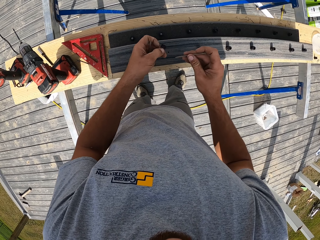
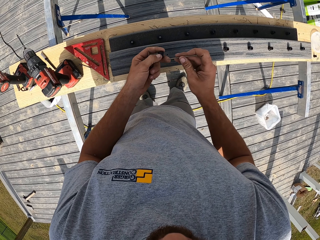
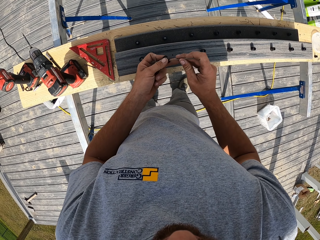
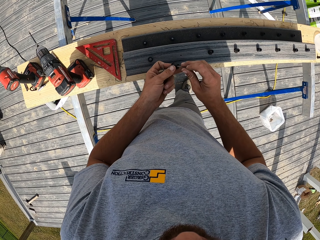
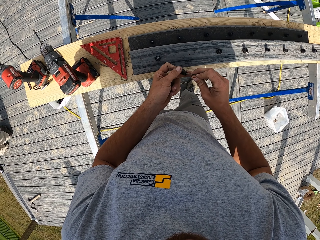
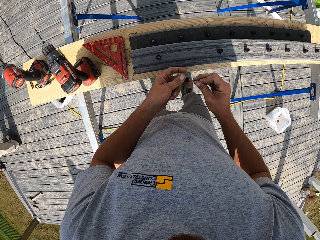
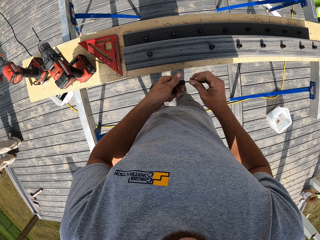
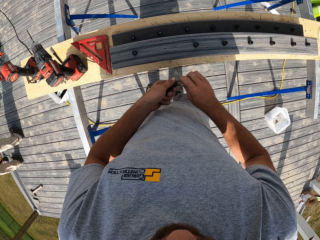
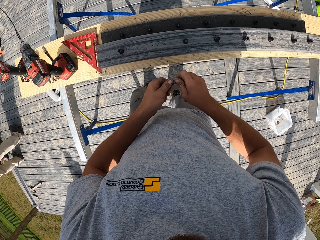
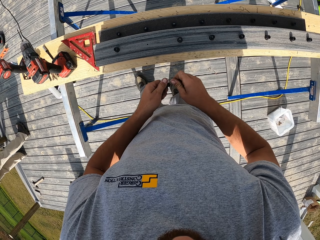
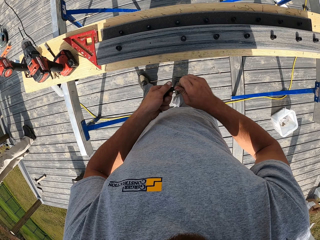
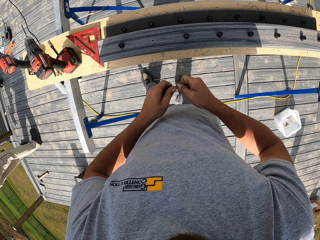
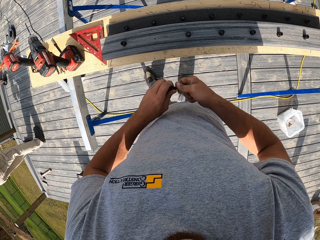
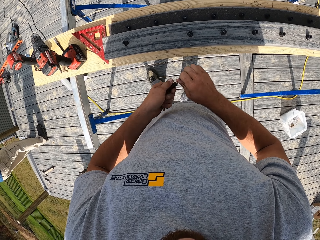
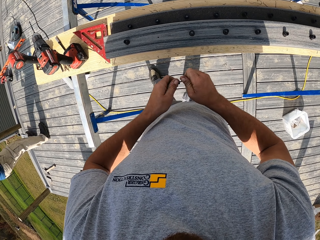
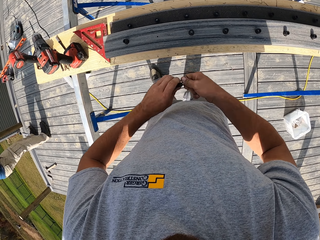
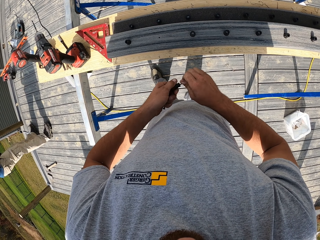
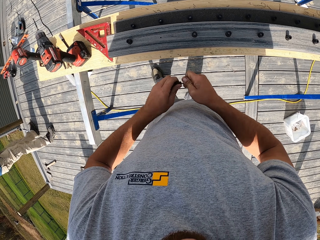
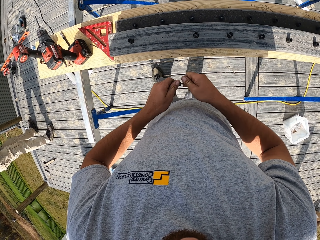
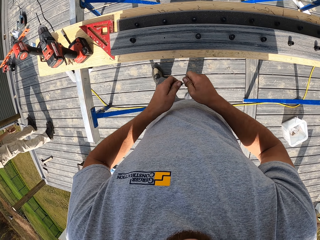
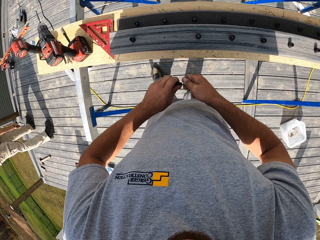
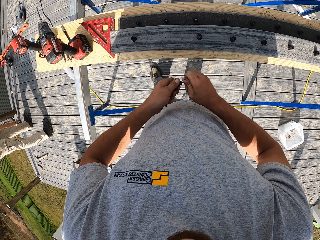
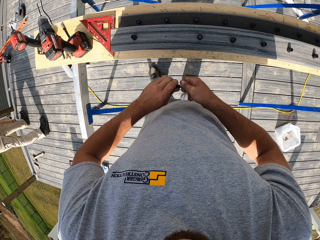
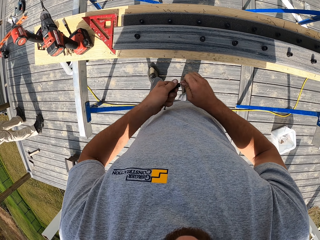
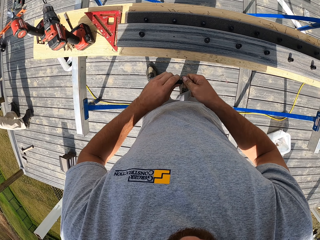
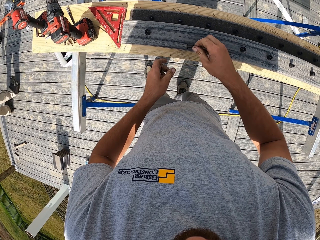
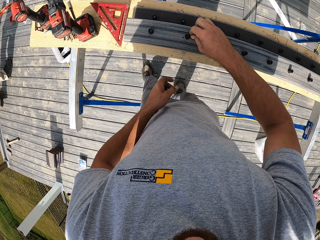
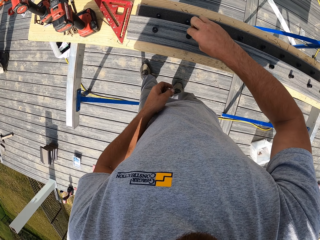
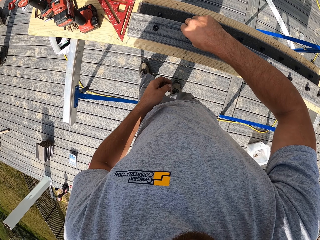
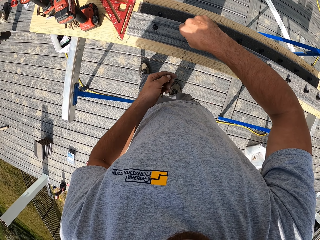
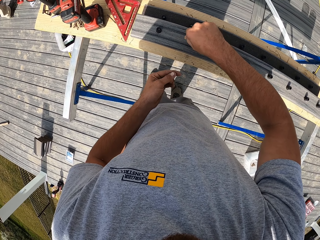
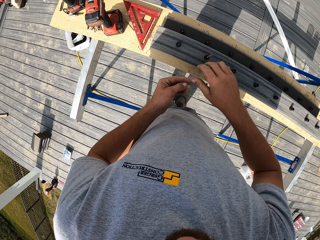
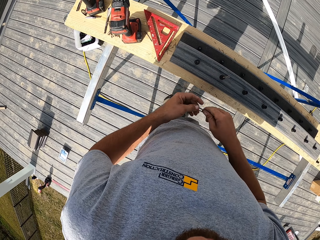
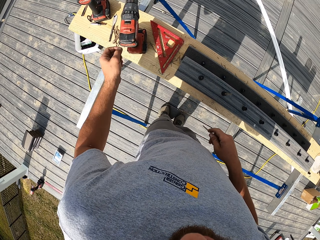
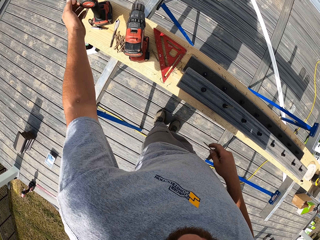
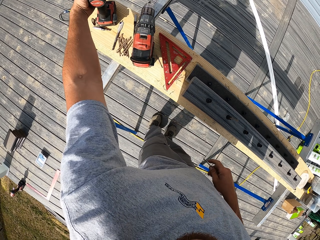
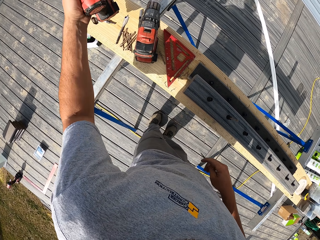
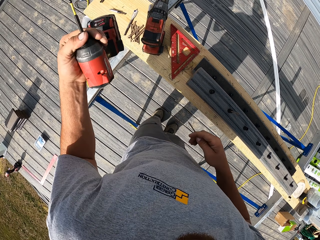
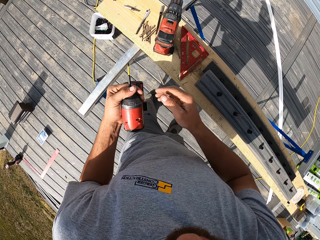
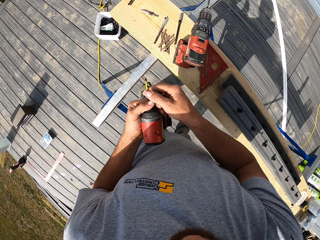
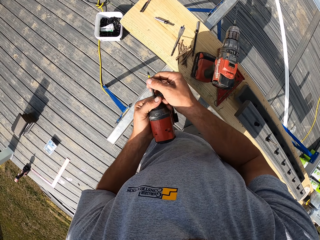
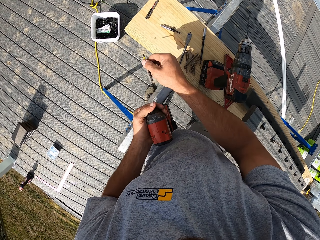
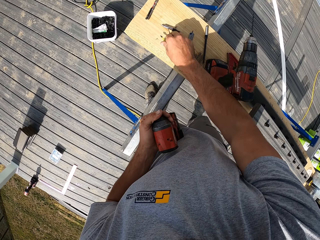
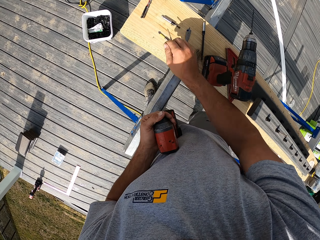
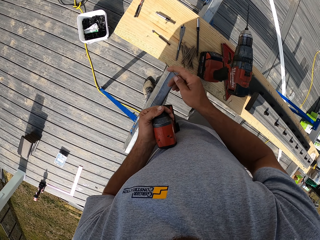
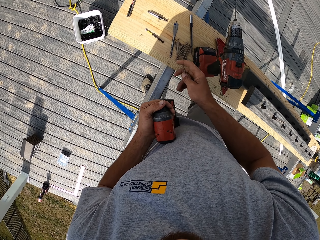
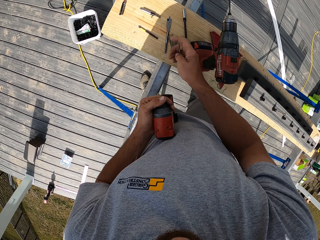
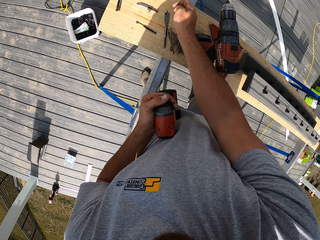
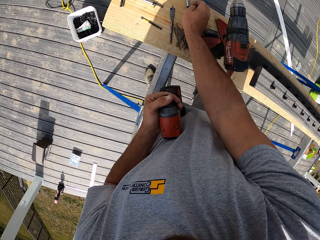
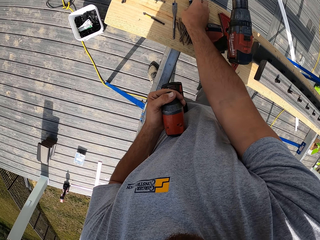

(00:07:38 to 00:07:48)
The camera wearer picks something from the bench. They put the nail on something. They put an object on the wood. They fix nails on the wood. They pick up a power drill from the bench.

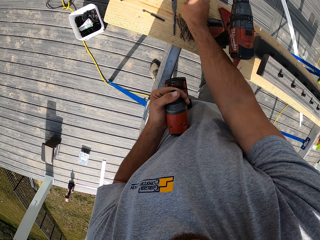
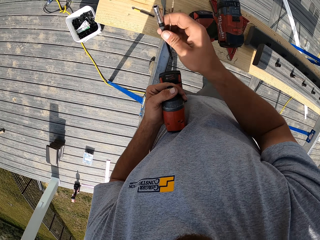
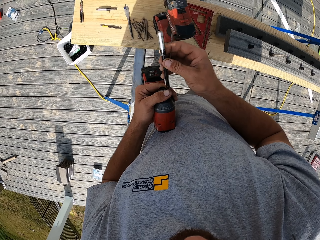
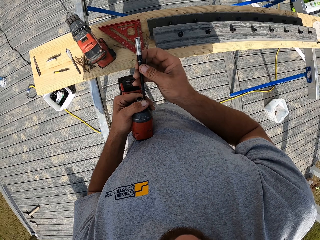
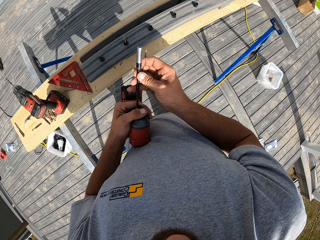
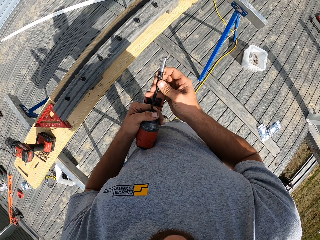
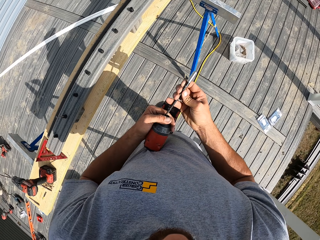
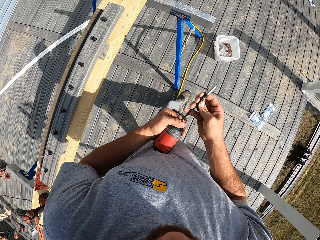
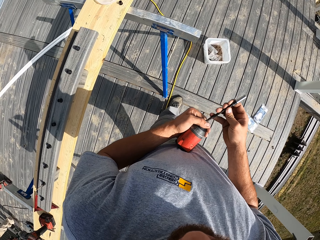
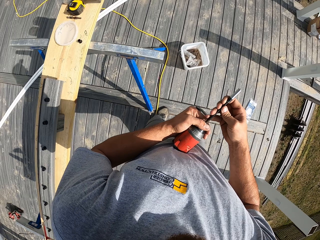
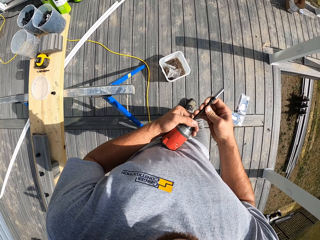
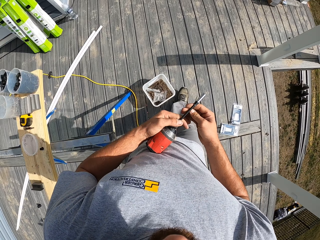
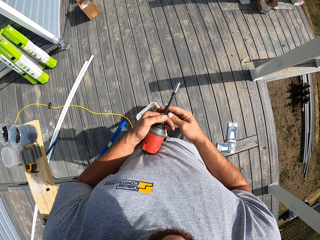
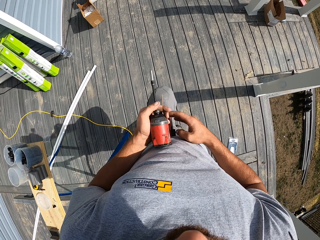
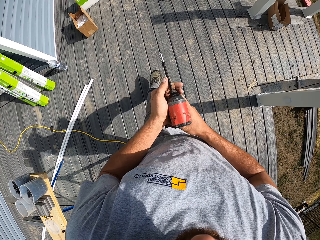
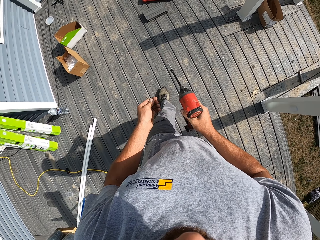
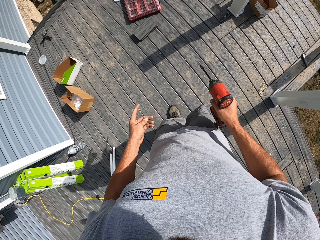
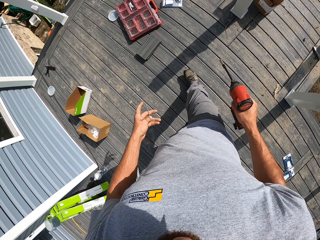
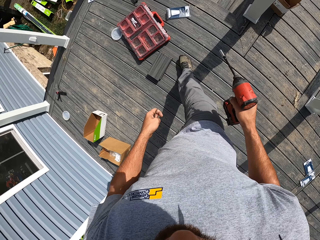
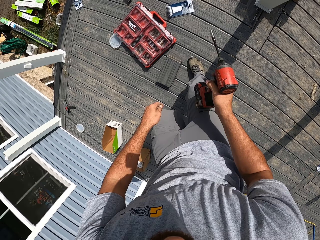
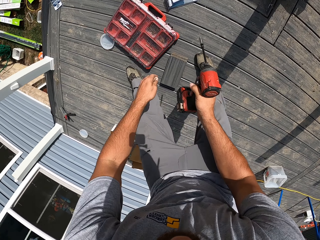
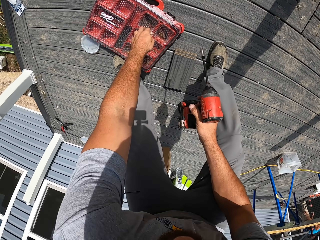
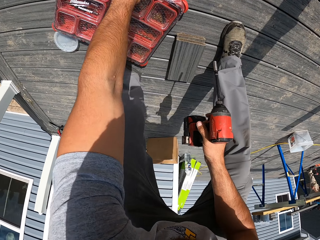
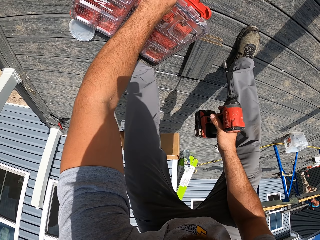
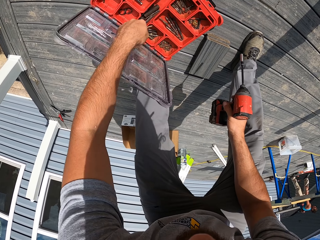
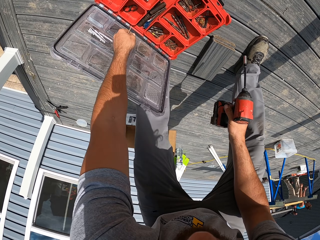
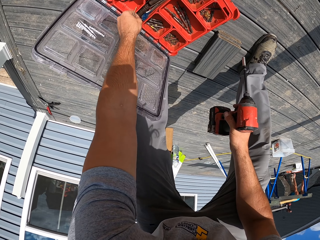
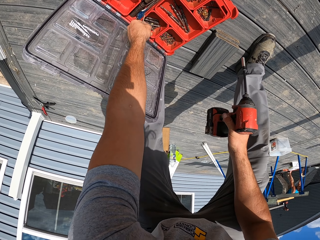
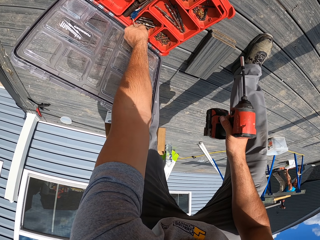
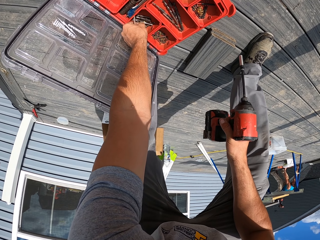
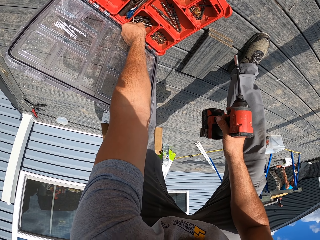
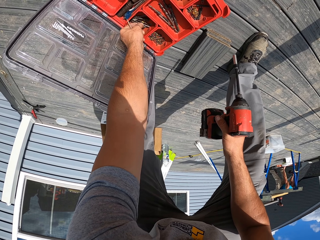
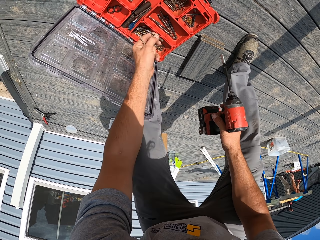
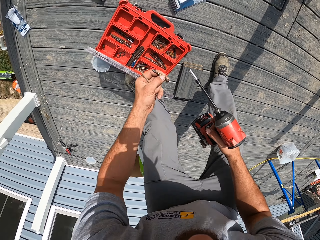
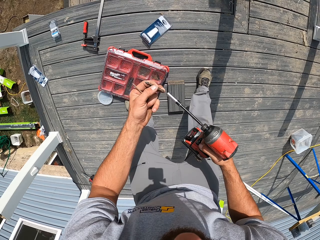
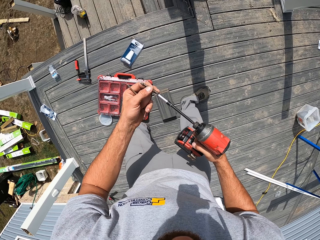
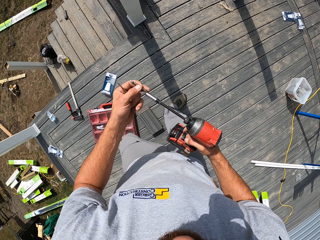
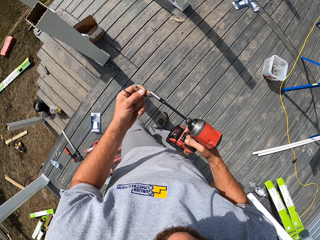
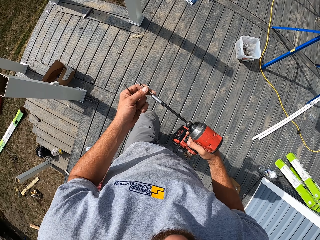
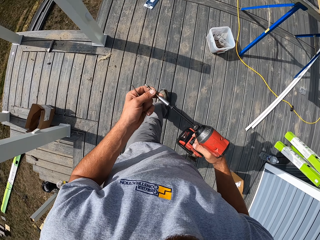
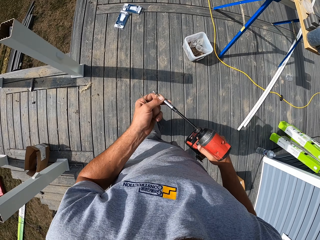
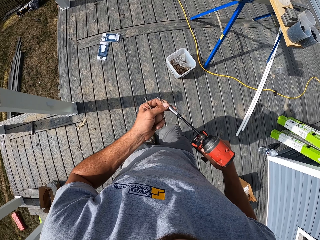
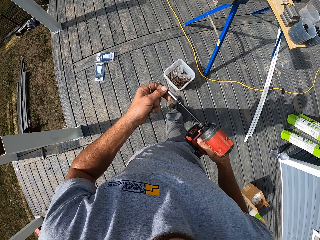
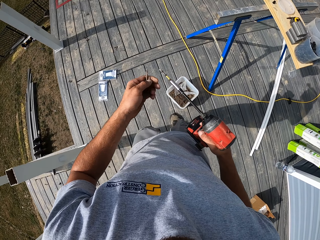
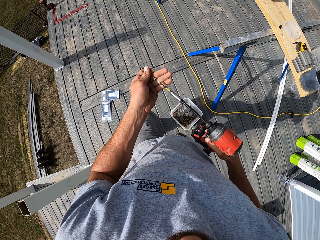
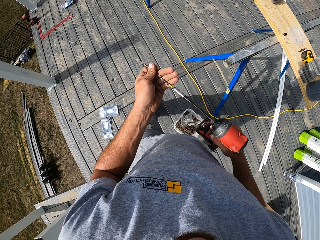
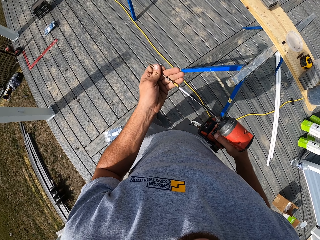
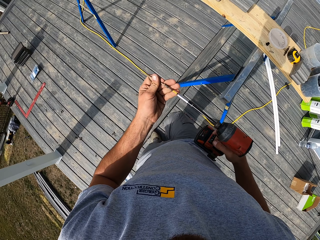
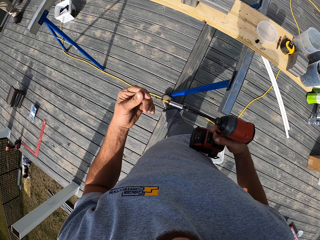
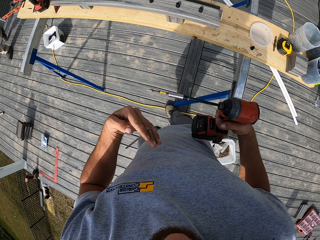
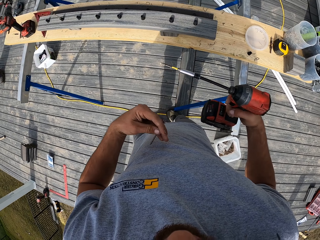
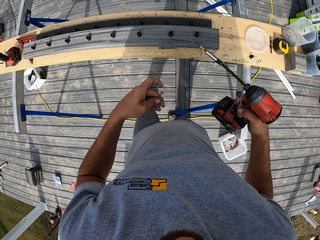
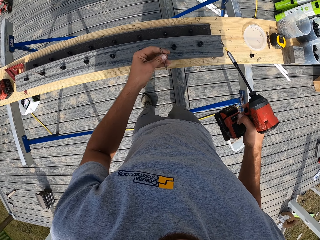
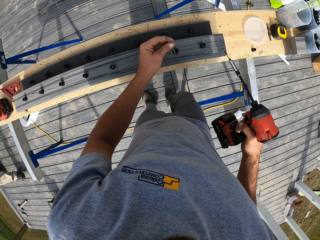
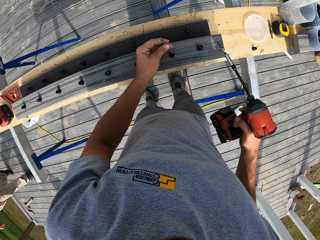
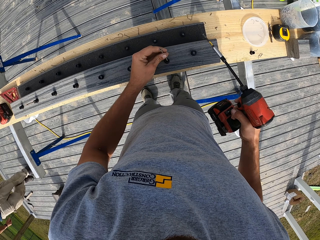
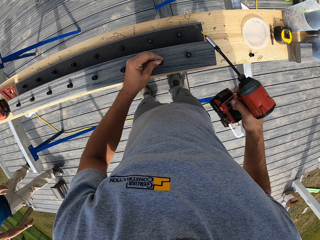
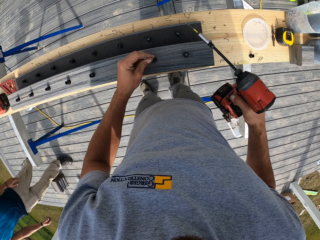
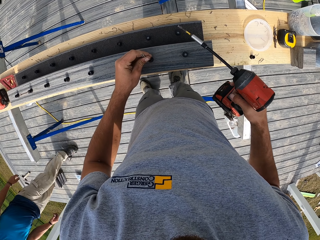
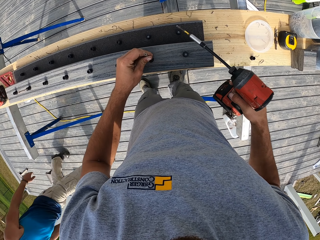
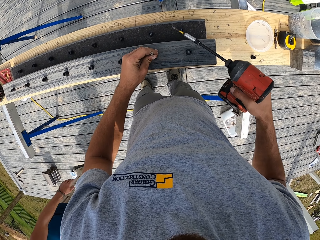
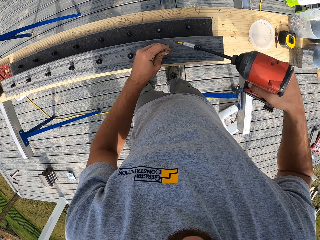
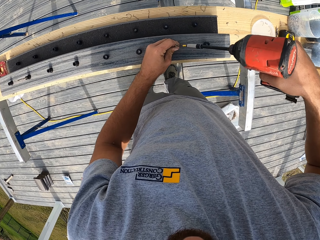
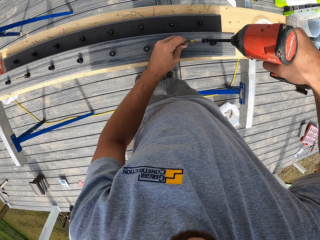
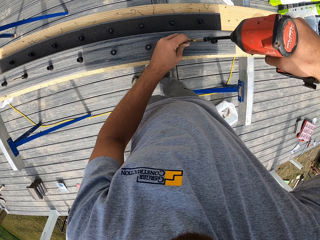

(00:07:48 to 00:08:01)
The camera wearer puts something on the drill. They walk on the slab. They open the toolbox. They pick something from the toolbox. They put something on the drill. They walk on the slab. They put something on the wood.
